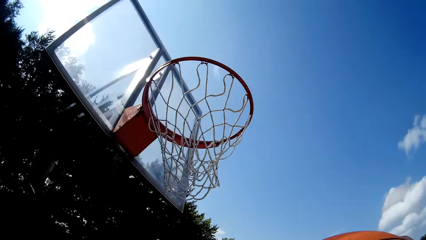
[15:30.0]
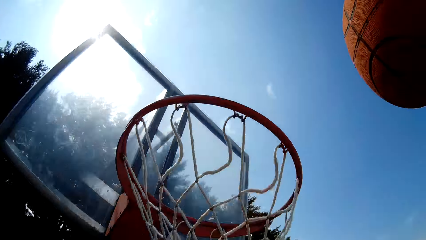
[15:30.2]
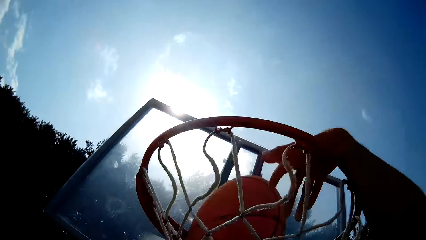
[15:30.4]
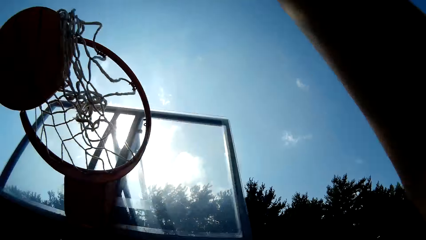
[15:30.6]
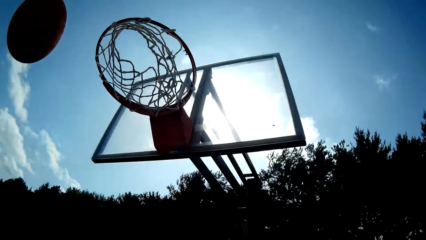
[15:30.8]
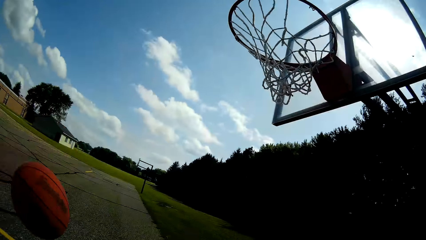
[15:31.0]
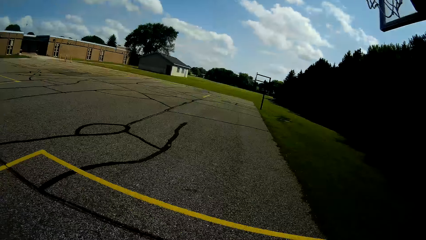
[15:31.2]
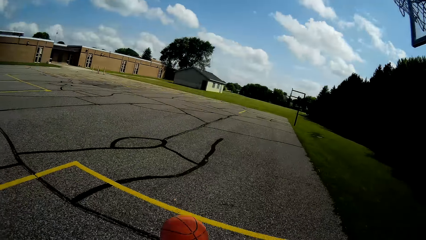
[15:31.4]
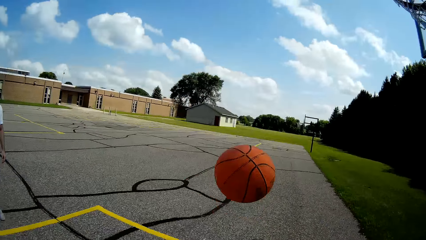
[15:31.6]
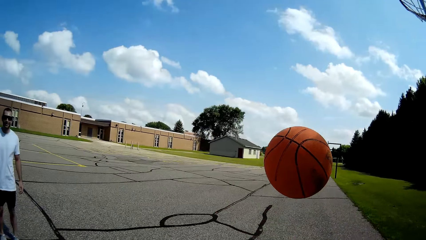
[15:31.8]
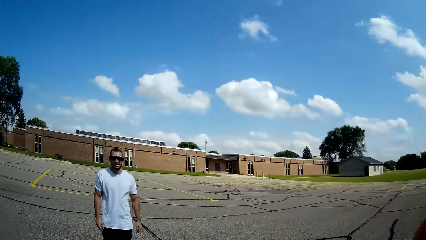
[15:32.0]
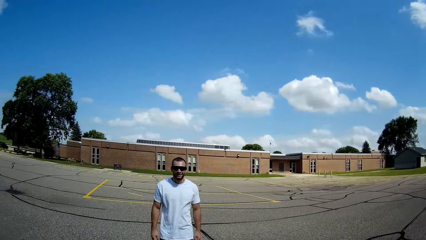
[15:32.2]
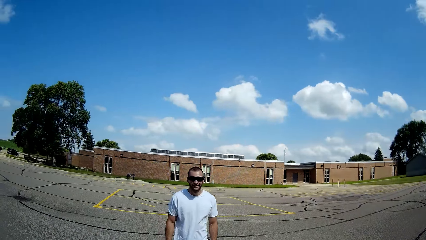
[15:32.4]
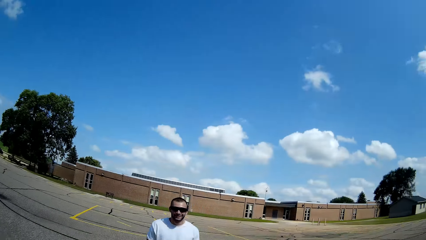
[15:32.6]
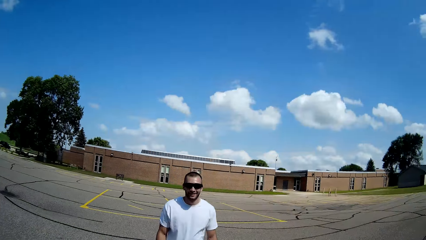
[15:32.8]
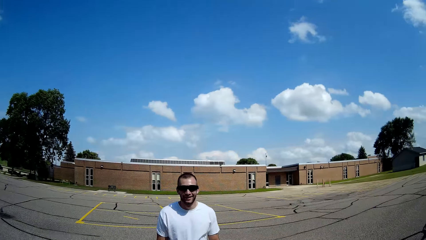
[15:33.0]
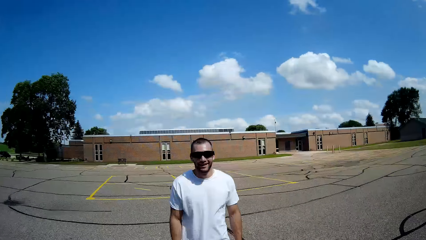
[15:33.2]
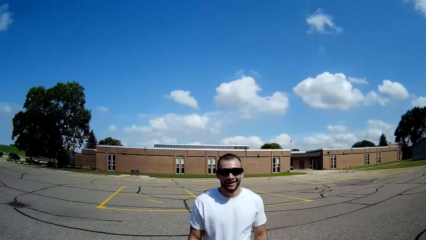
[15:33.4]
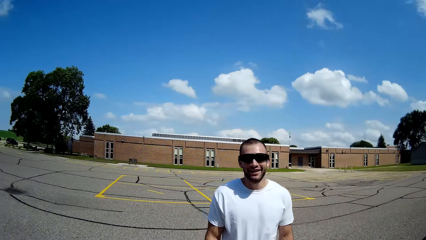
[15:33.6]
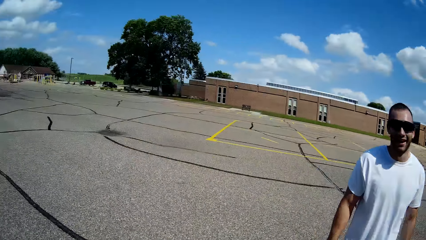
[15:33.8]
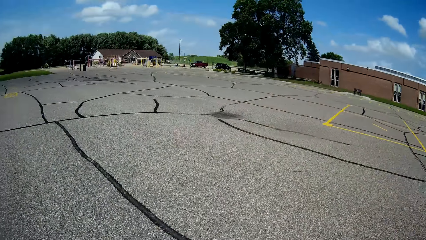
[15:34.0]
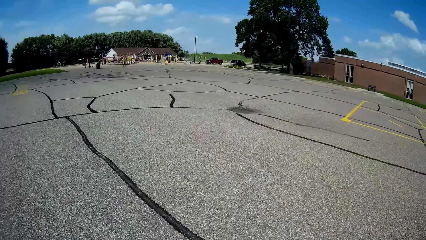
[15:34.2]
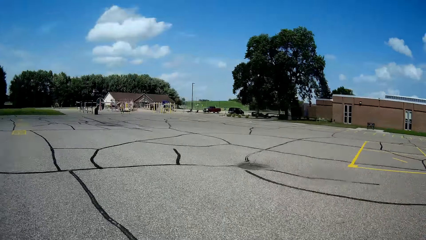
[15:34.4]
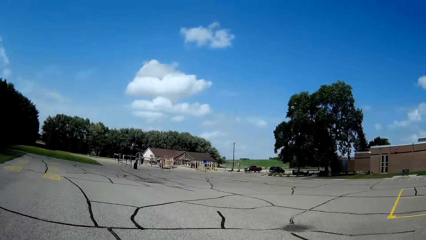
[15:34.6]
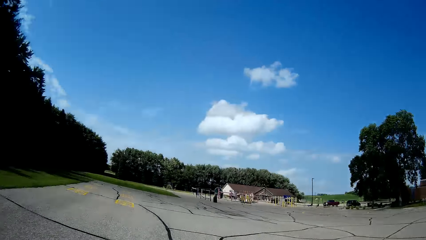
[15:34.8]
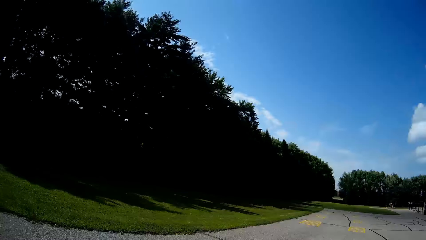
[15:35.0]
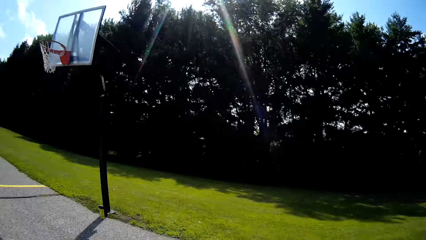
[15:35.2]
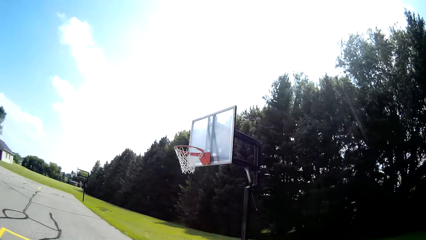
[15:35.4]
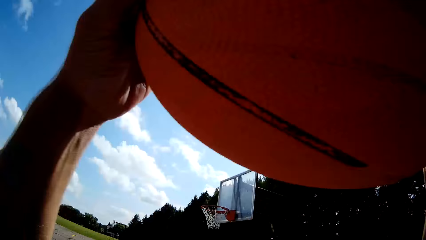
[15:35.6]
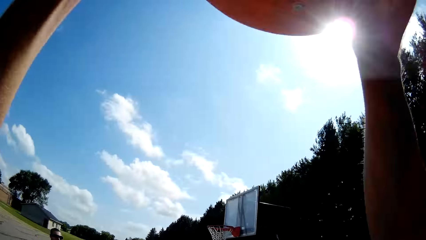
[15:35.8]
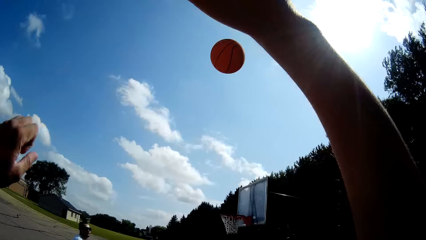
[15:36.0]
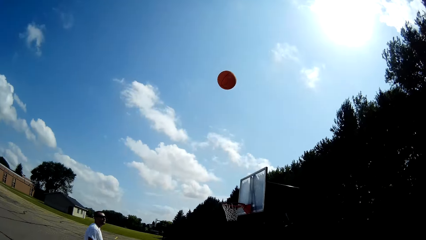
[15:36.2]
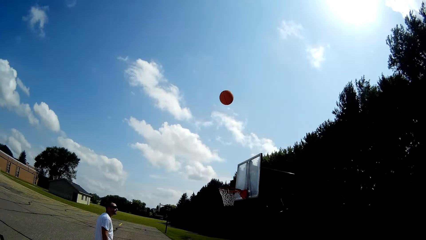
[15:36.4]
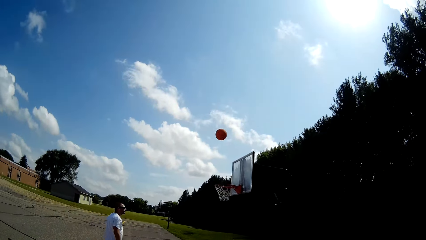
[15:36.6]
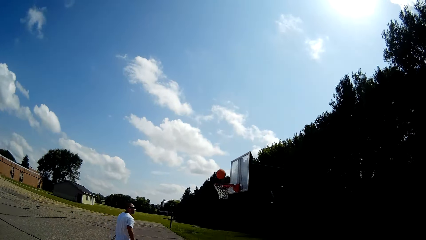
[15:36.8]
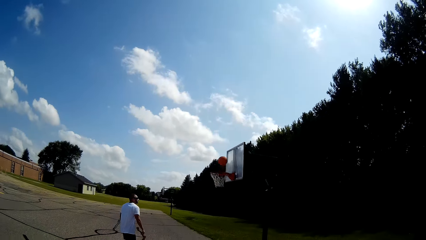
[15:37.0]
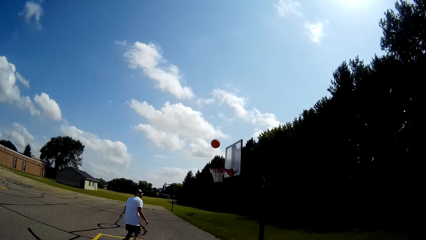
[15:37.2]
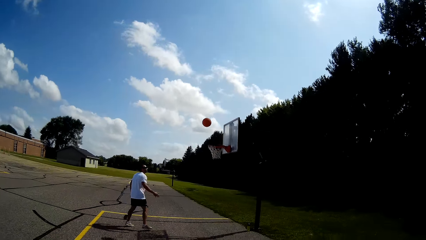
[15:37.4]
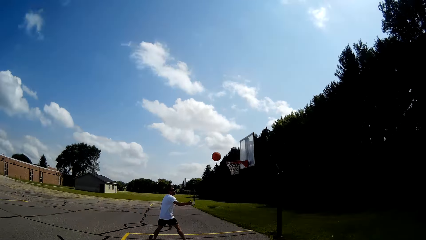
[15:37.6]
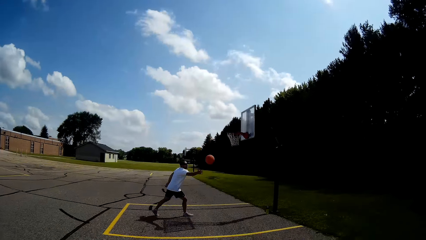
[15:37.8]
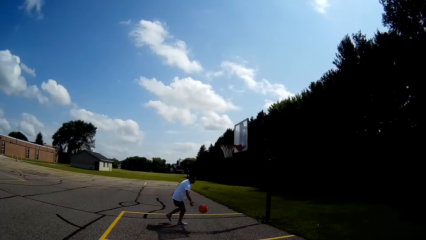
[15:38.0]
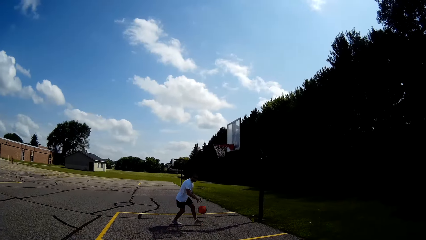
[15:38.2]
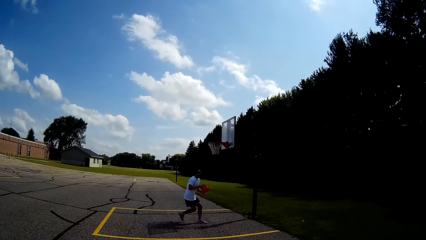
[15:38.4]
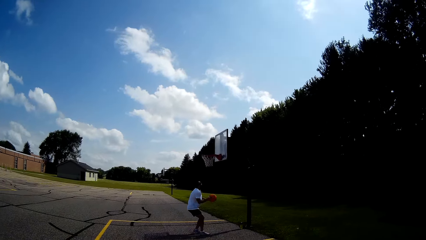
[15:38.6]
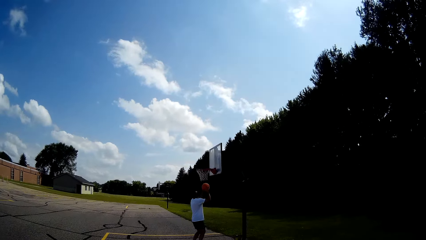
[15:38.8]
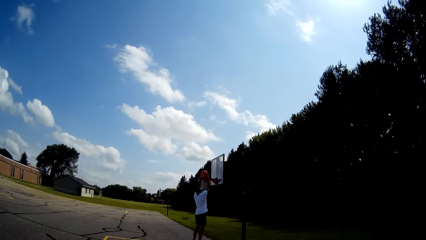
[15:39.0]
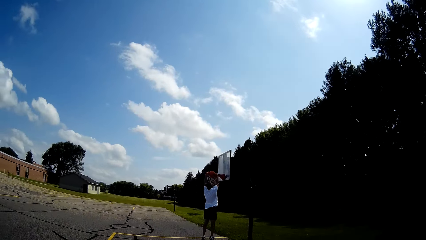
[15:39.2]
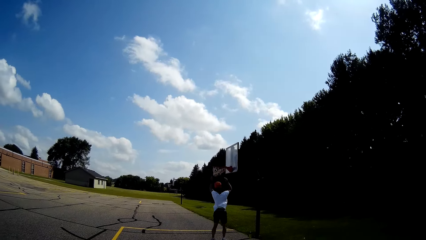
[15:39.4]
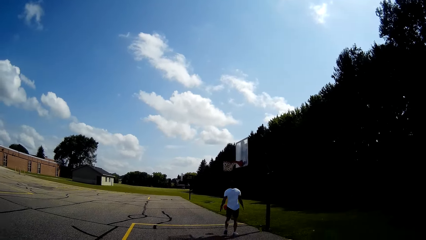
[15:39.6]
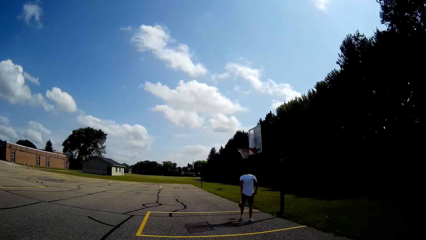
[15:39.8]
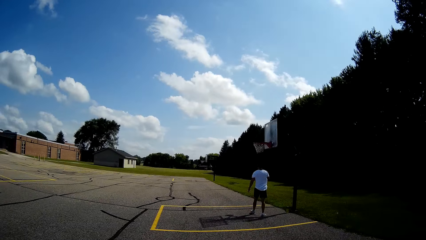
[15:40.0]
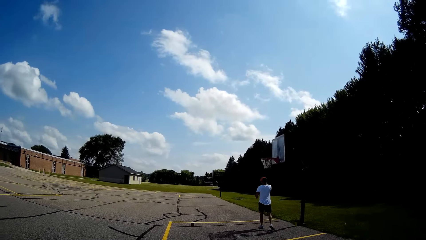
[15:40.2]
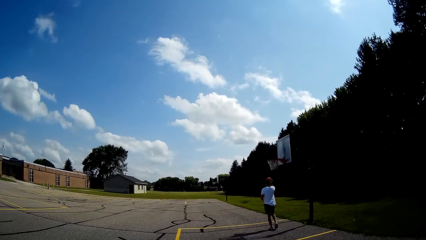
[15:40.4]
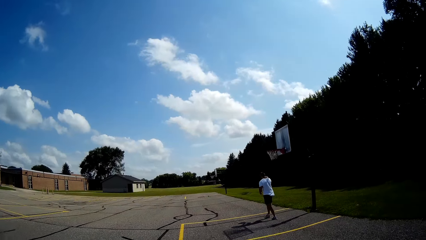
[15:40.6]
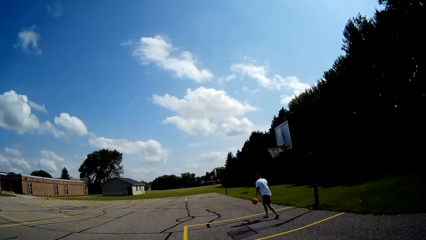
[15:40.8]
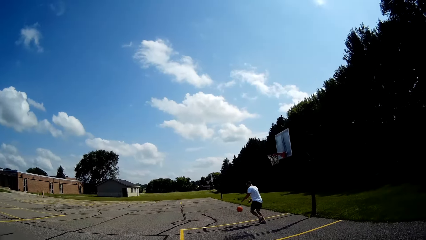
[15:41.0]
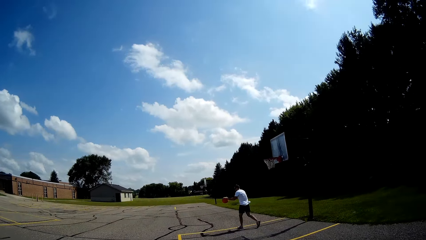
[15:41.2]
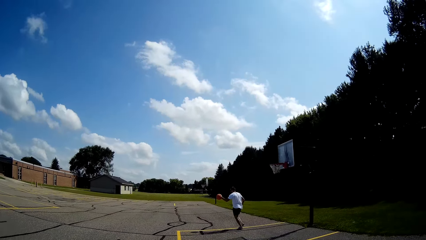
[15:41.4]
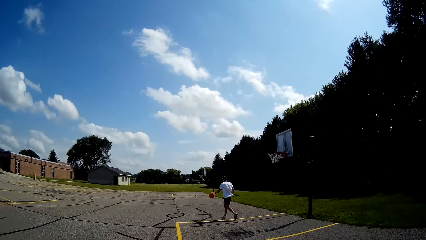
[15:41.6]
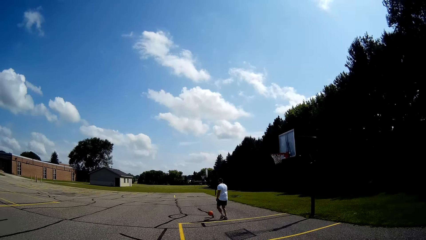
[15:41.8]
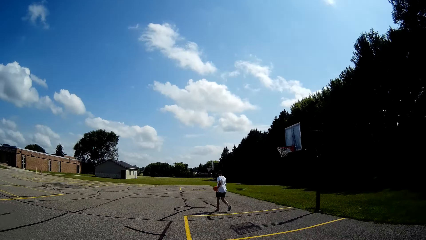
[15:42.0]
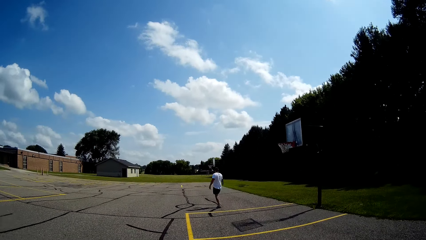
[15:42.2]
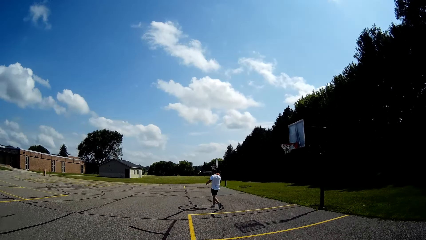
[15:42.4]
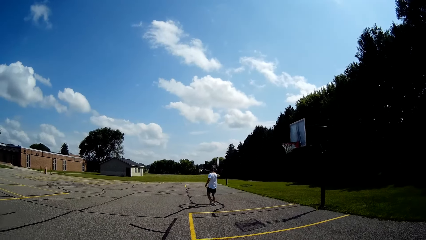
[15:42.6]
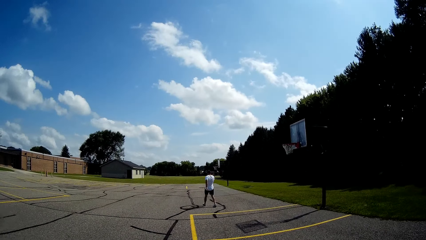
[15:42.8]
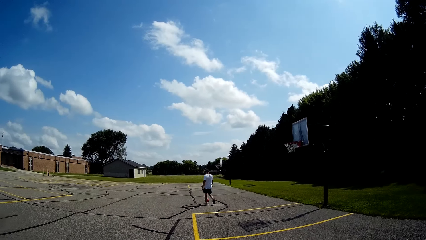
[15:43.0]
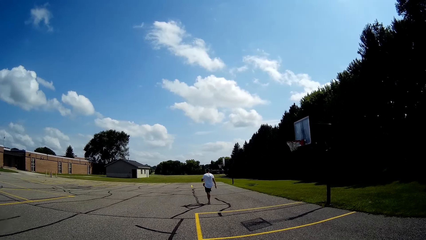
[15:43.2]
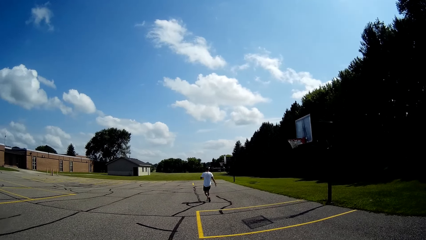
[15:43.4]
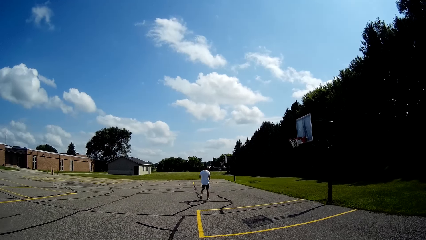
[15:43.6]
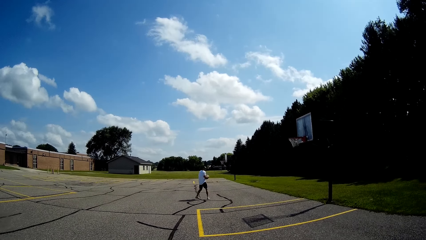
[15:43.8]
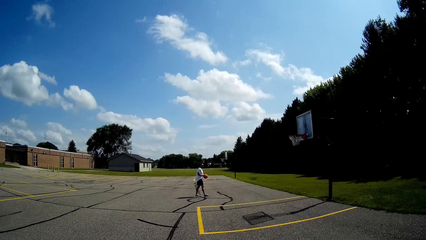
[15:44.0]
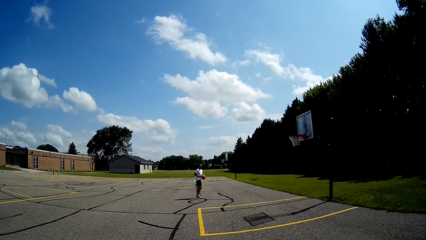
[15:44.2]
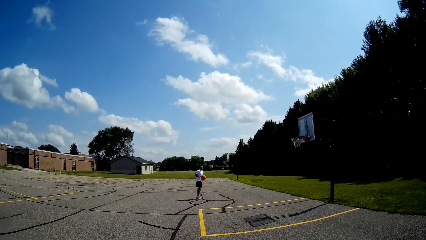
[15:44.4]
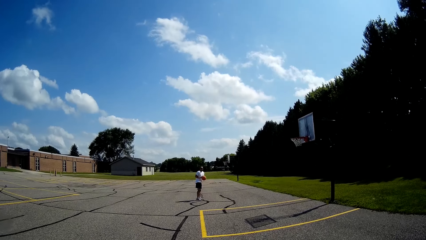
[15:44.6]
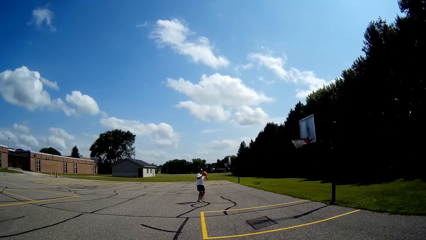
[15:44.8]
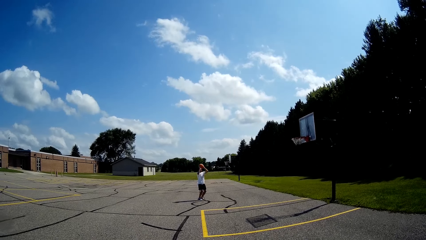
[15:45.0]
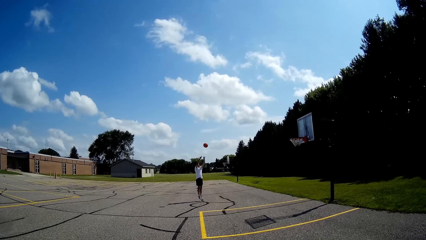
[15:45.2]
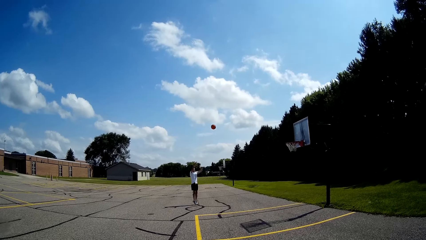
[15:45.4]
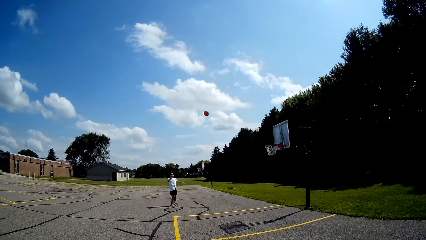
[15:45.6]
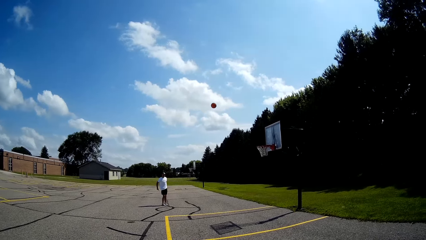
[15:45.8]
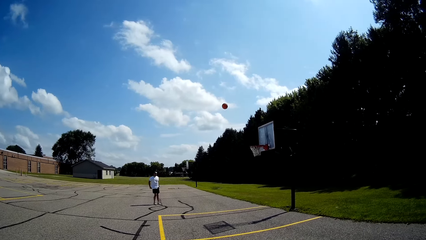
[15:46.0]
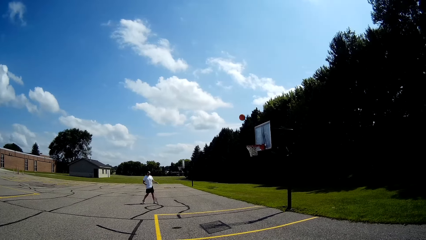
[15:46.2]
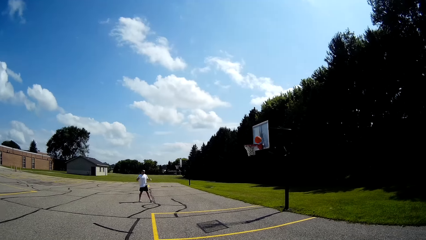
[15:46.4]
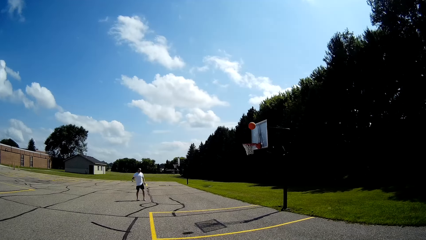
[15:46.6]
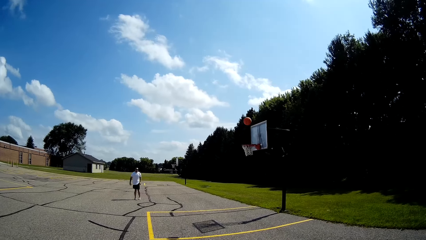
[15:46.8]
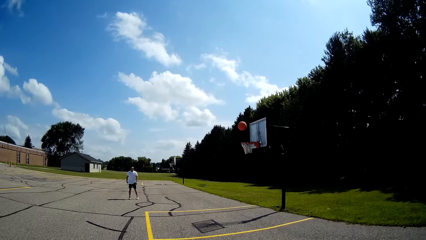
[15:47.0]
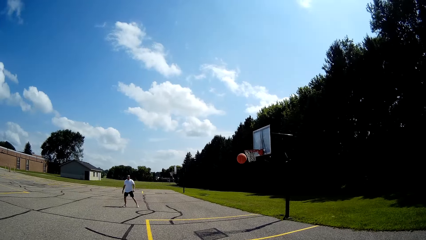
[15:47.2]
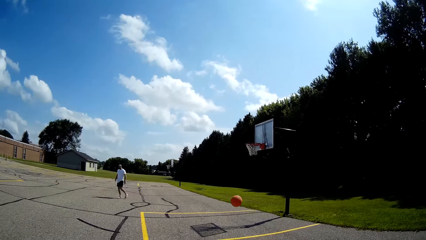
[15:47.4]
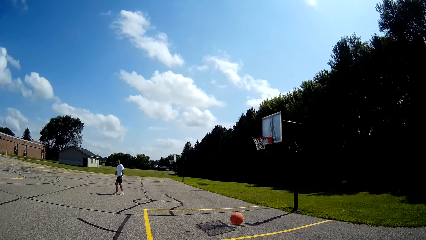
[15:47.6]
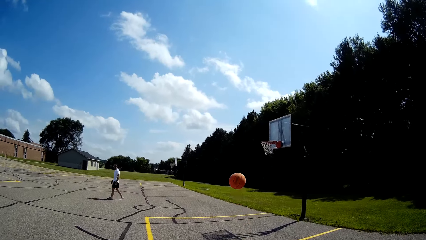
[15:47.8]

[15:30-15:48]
The camera wearer walks around. They throw a basketball to a basketball net. They put the ball in the basketball net. They look around. They look around again. A person walks. The camera wearer looks around, walks around, and walks in front of the person. They look around, hold the basketball, and throw the basketball to the basketball net. The person holds the ball, dribbles the basketball, and picks up the ball. The person jumps, throws the basketball to the basketball net, and puts the ball in the basketball net. The person jumps down, holds the ball, and dribbles the basketball. The person runs, dribbles the basketball, turns, holds the basketball, and throws the basketball to the basketball net.
